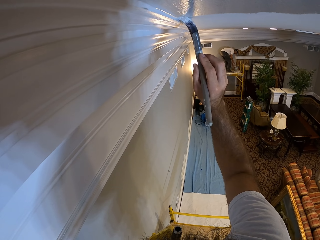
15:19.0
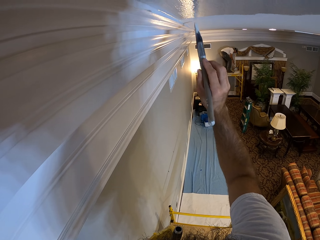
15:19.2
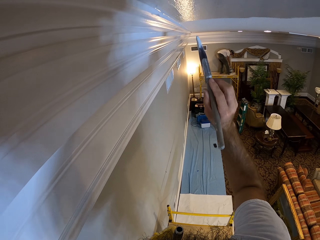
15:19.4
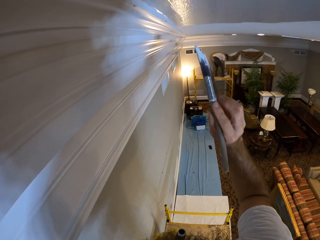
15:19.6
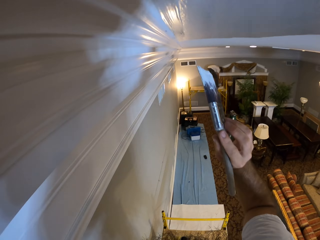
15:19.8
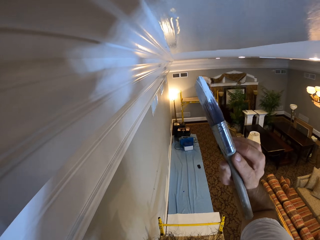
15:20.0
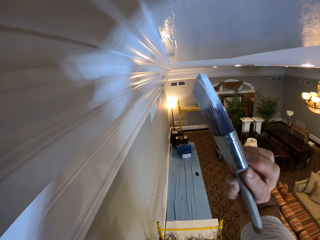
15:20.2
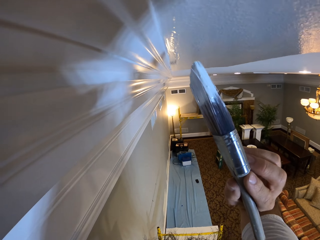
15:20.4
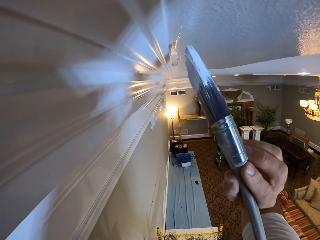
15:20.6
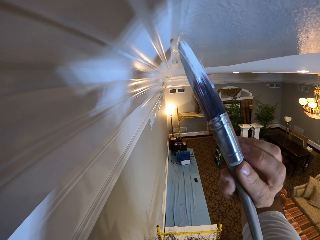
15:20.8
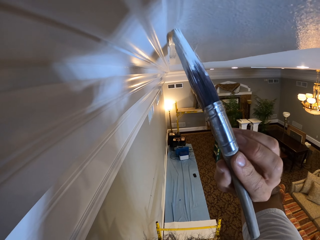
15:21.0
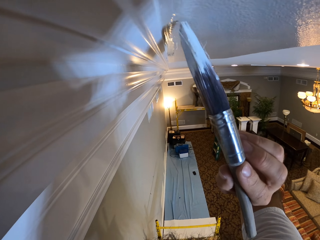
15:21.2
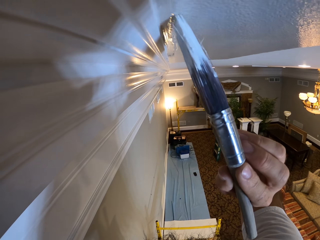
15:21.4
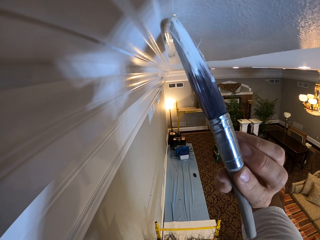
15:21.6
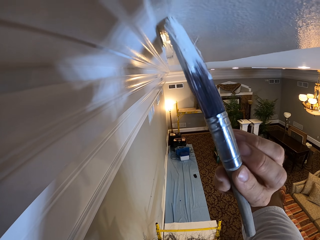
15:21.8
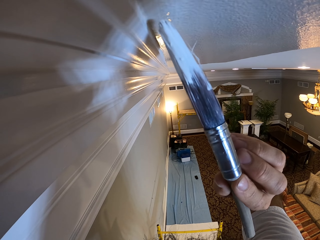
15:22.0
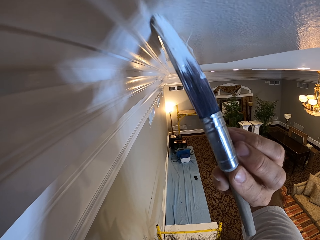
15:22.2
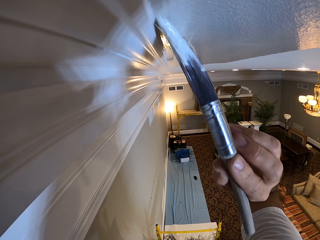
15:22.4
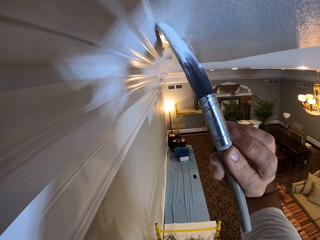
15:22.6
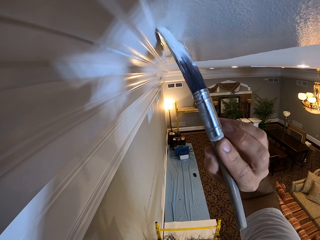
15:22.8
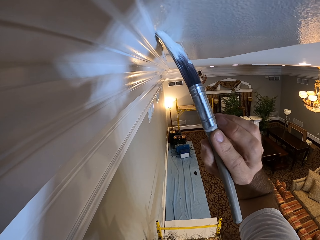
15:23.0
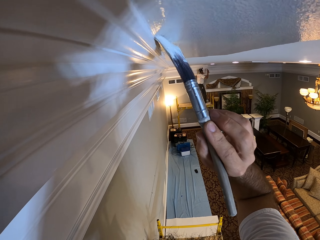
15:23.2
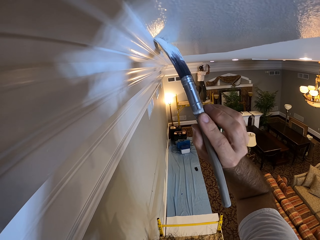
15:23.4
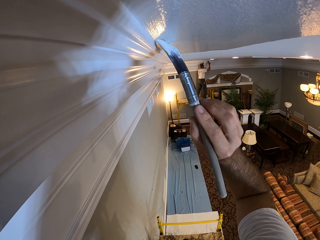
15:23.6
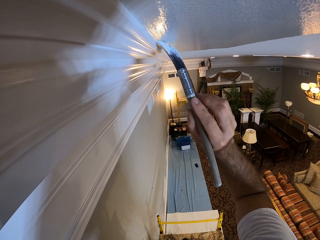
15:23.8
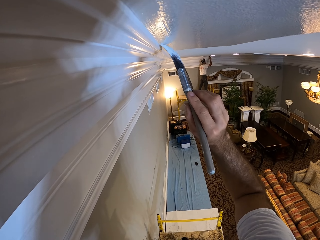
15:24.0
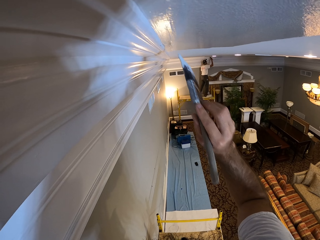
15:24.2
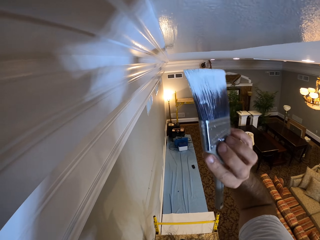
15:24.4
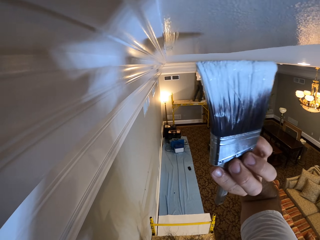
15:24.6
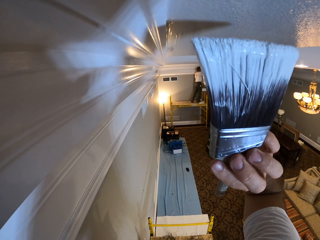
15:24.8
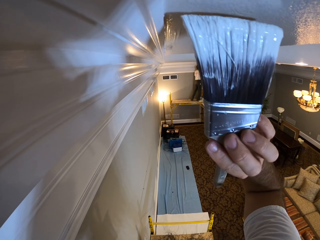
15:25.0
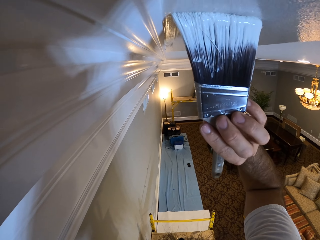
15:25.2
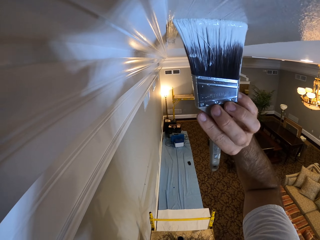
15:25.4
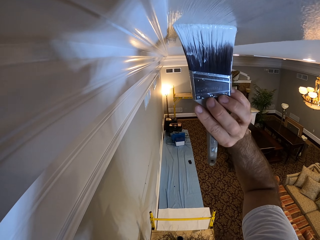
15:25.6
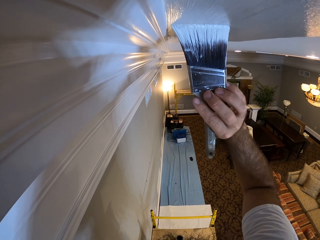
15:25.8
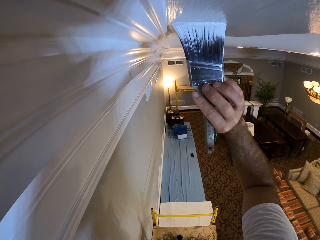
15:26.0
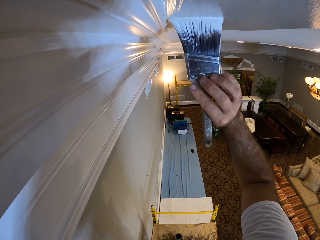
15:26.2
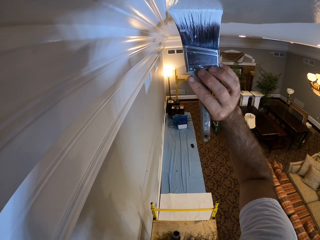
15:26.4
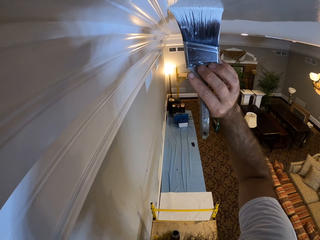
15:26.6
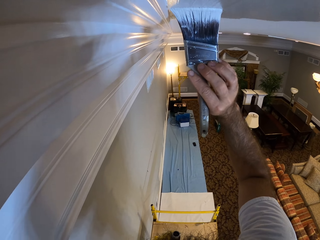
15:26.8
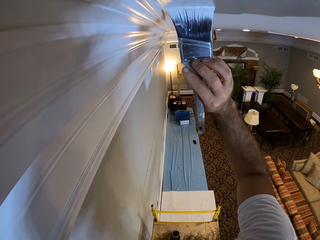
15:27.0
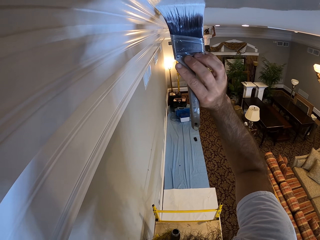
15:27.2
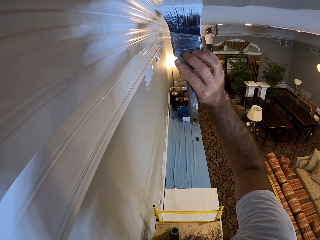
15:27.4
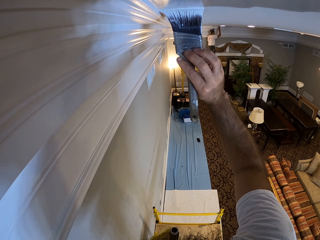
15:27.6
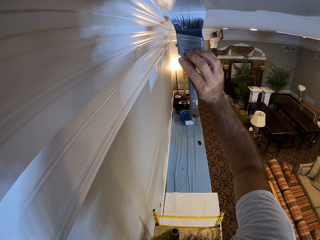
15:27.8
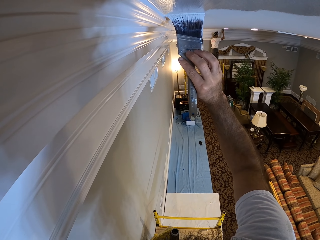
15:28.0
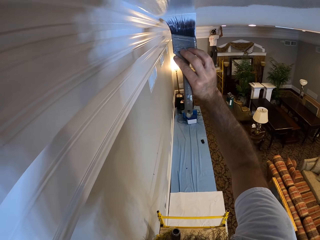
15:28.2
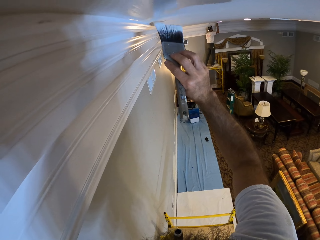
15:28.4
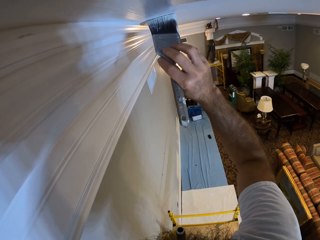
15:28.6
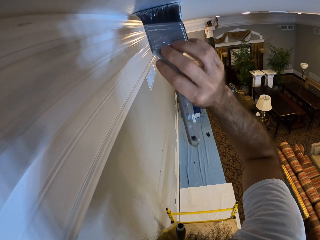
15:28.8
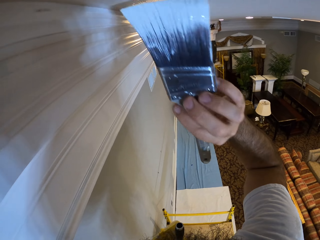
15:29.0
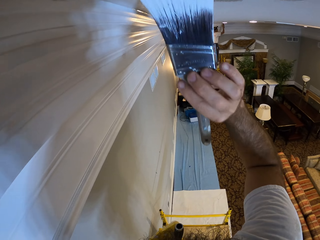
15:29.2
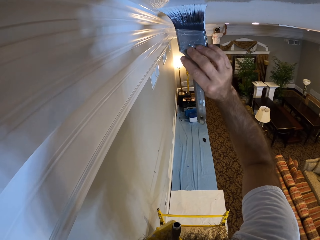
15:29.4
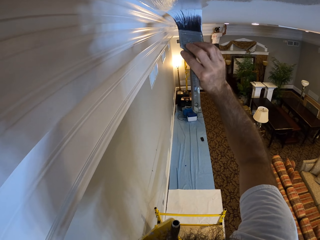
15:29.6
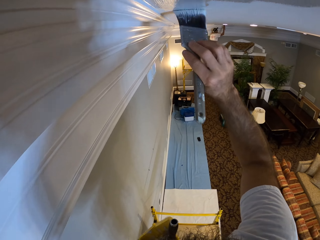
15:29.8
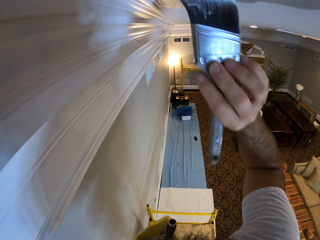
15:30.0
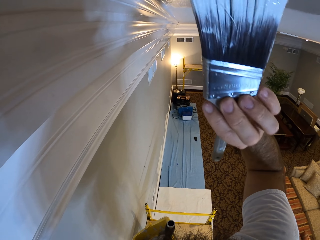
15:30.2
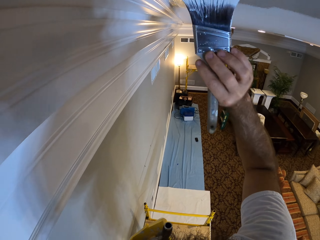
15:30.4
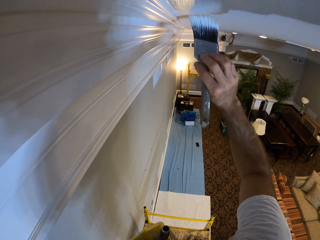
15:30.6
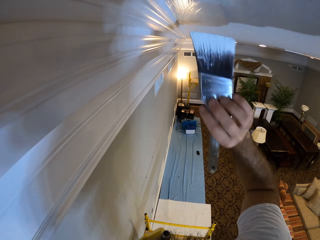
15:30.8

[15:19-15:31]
A man paints the ceiling edge with the paint brush in his right hand.

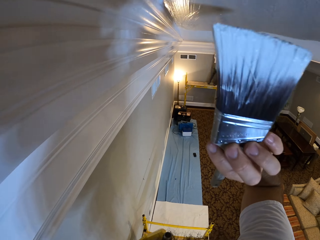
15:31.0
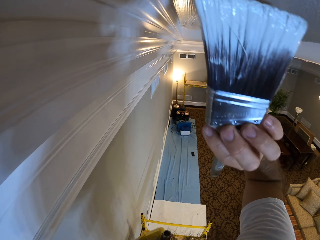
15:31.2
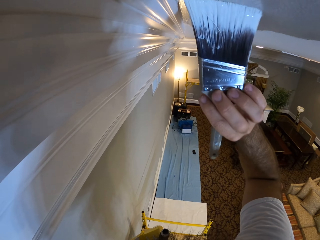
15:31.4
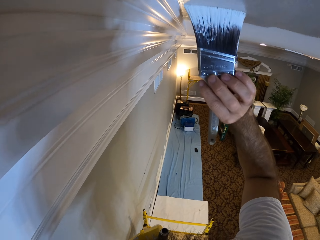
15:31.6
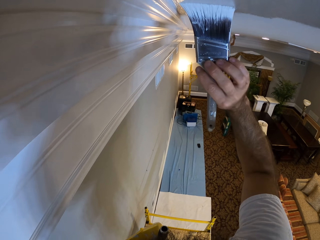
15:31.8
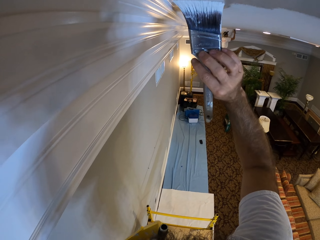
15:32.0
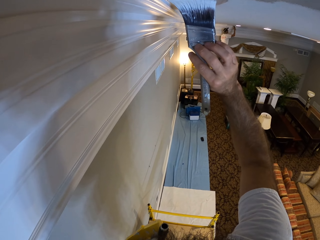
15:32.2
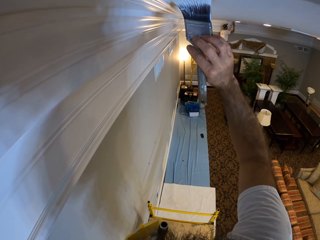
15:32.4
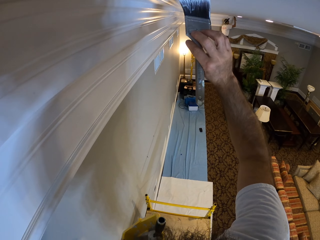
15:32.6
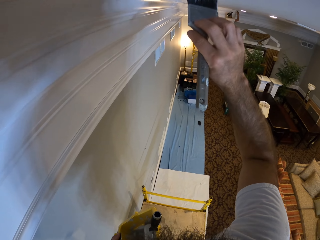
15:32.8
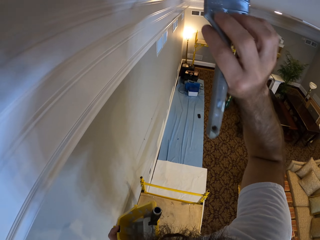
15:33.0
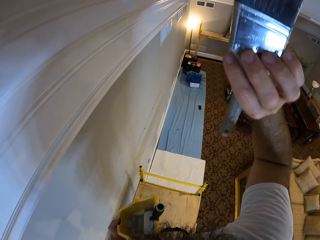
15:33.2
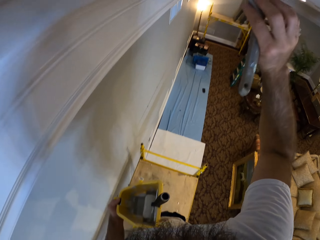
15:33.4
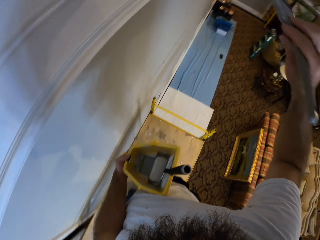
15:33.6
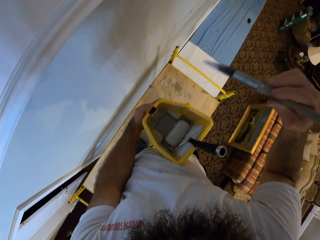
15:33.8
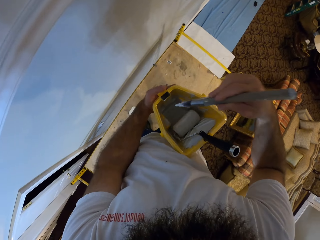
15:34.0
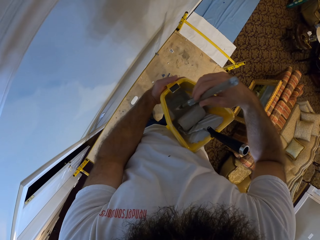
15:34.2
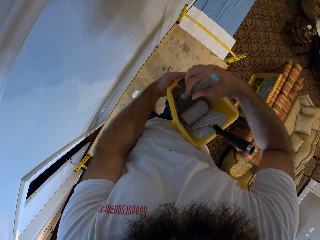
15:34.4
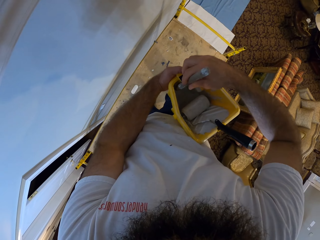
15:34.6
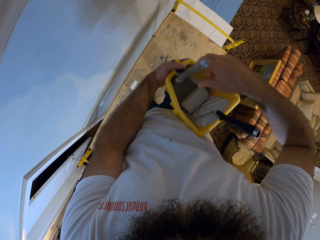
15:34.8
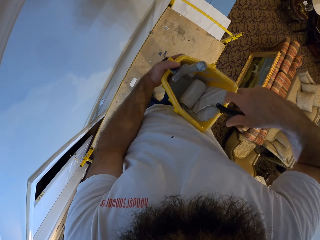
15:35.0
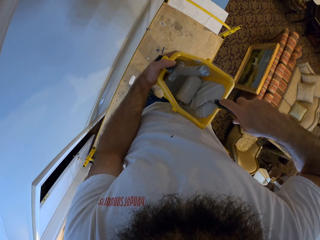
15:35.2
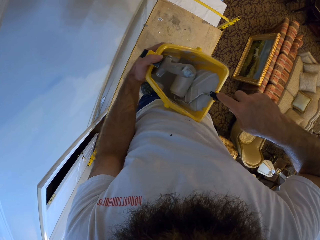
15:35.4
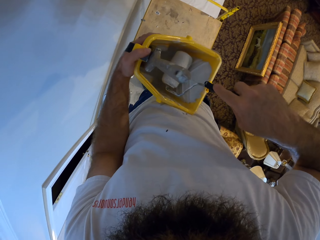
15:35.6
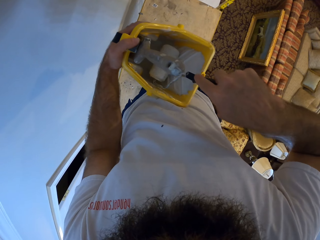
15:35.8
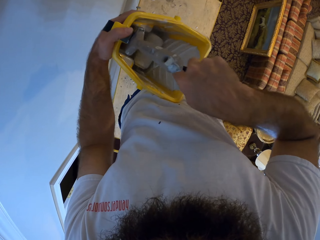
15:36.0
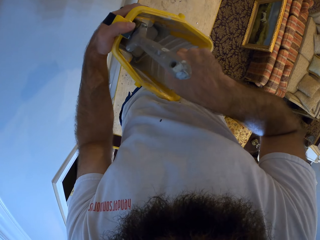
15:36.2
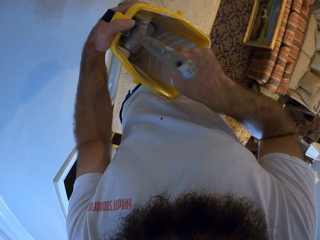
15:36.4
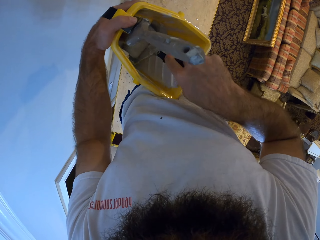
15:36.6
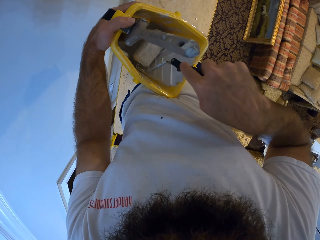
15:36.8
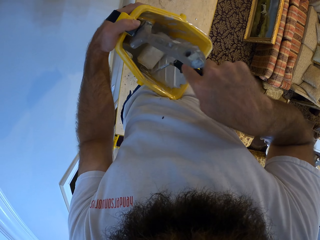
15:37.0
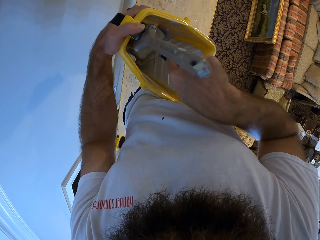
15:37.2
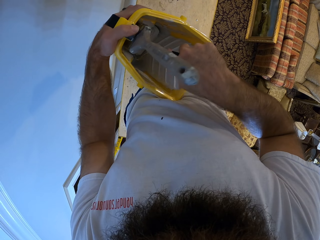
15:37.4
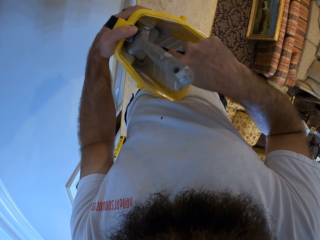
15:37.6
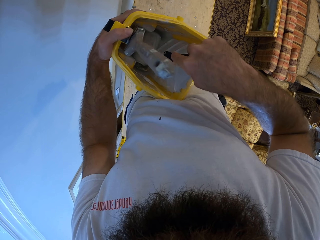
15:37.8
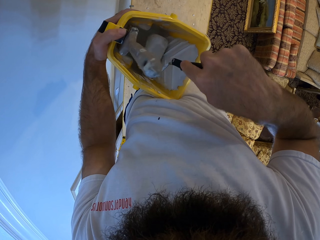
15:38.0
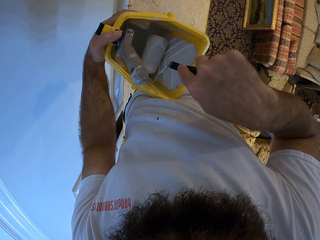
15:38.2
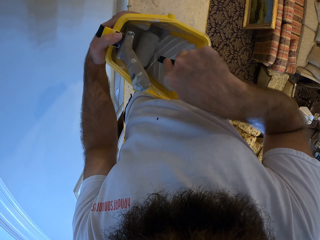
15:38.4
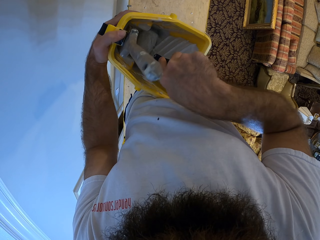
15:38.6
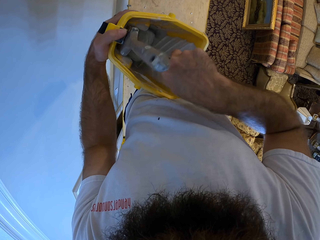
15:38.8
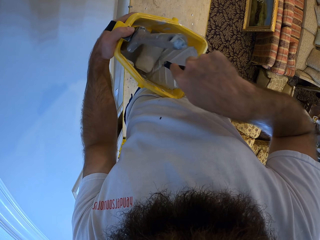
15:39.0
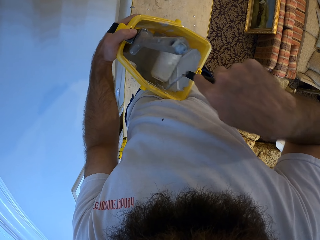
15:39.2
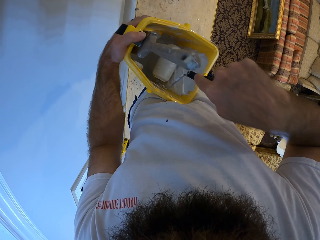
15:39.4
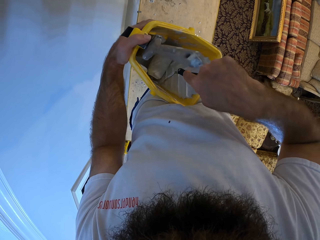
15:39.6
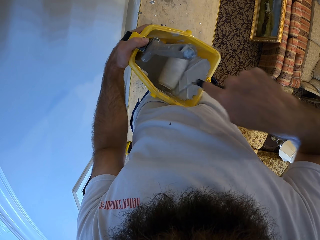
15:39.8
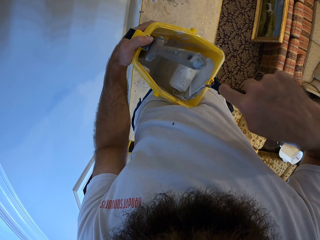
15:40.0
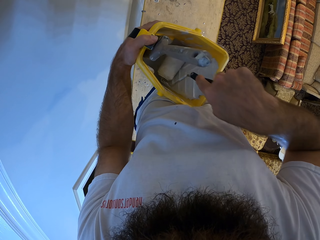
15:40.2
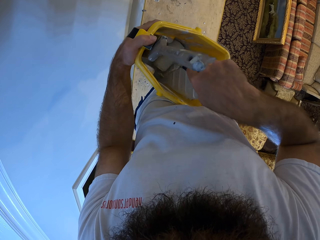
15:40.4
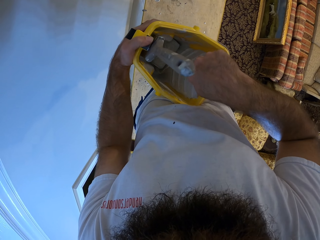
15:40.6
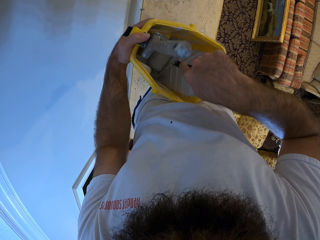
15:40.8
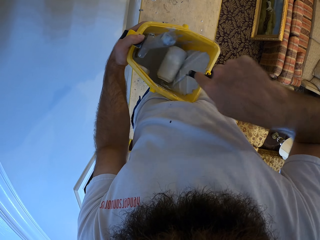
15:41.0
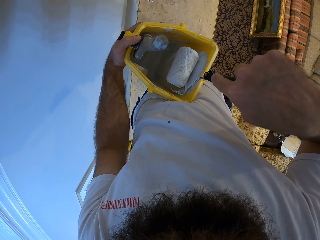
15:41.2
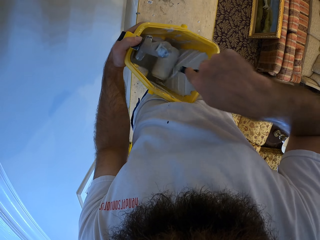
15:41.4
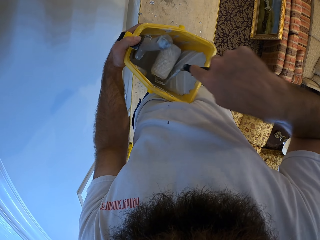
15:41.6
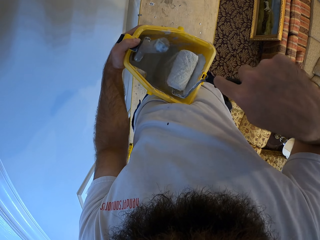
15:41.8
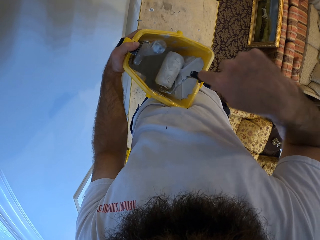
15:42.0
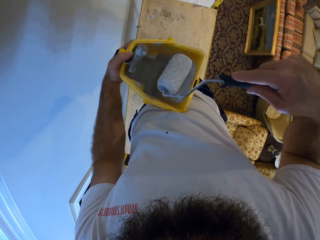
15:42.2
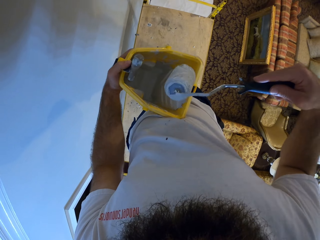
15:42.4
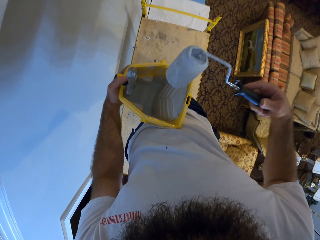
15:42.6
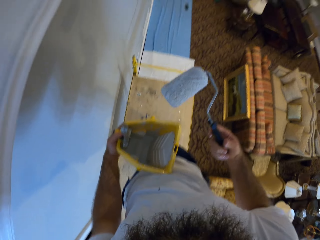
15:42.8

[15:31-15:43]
The camera wearer hooks the paint brush on the magnet in the paint bucket with his right hand. He rolls the paint roller with his right hand on the paint bucket in his left hand.
